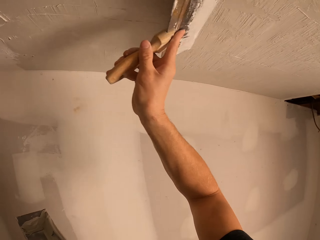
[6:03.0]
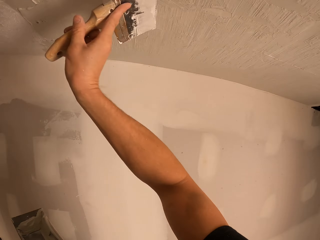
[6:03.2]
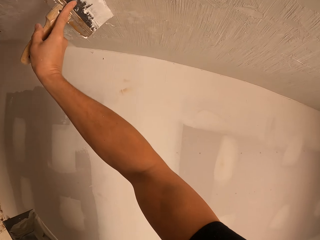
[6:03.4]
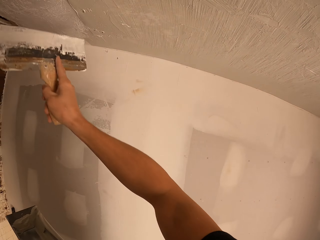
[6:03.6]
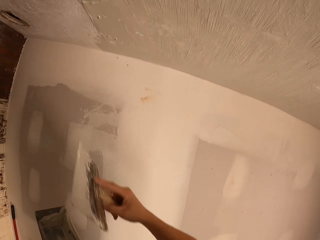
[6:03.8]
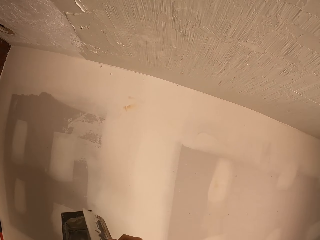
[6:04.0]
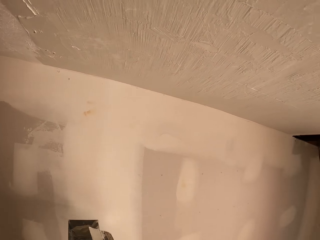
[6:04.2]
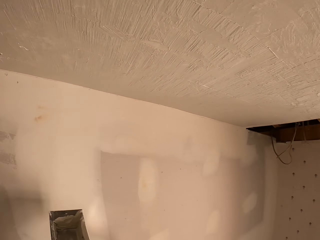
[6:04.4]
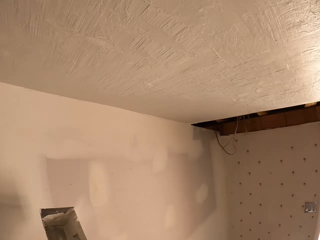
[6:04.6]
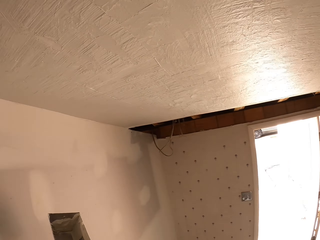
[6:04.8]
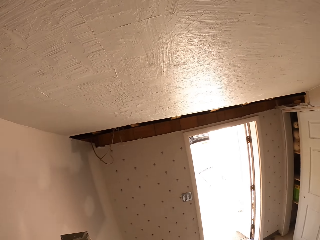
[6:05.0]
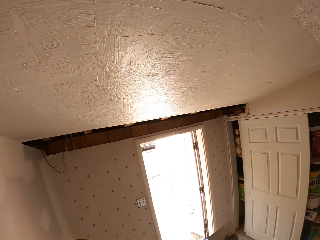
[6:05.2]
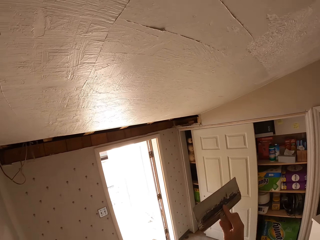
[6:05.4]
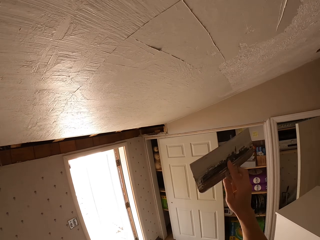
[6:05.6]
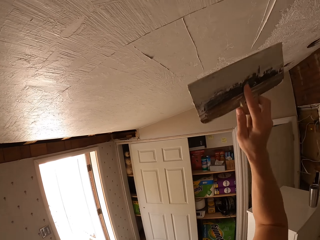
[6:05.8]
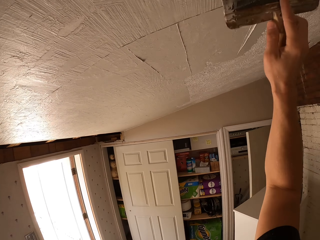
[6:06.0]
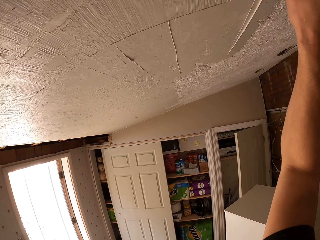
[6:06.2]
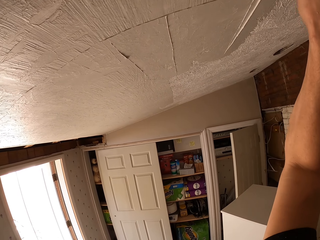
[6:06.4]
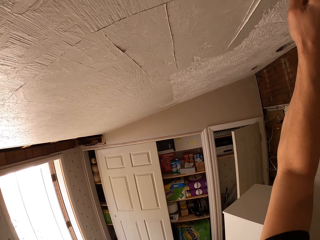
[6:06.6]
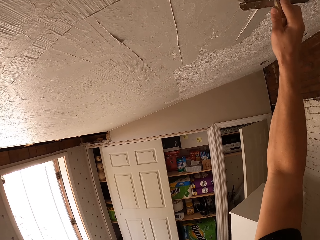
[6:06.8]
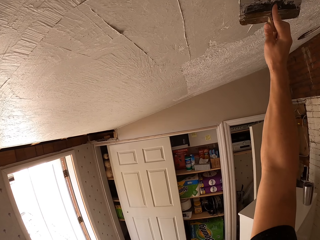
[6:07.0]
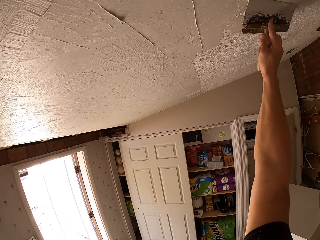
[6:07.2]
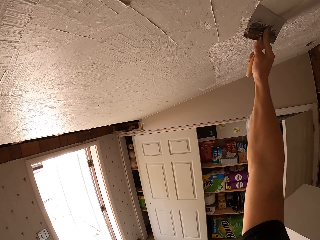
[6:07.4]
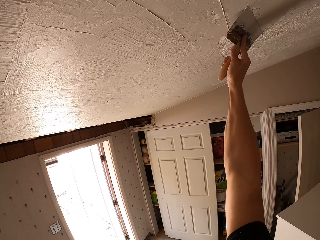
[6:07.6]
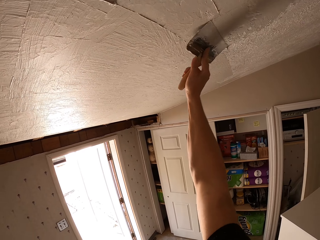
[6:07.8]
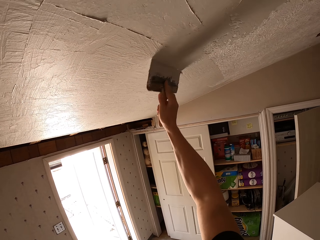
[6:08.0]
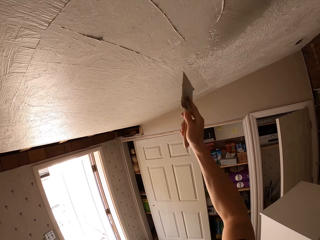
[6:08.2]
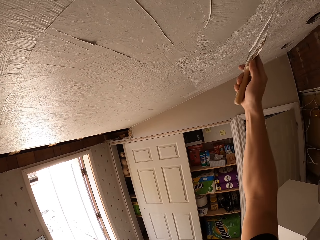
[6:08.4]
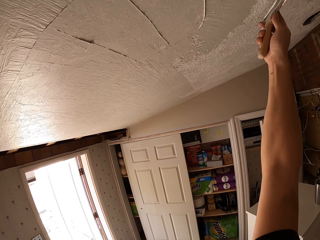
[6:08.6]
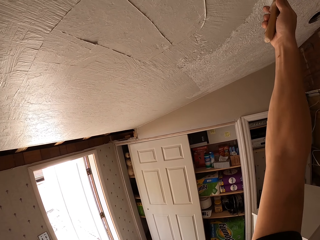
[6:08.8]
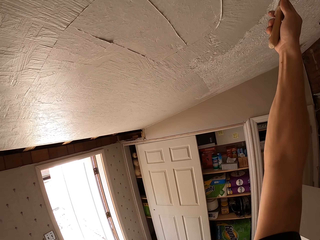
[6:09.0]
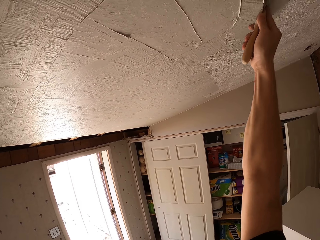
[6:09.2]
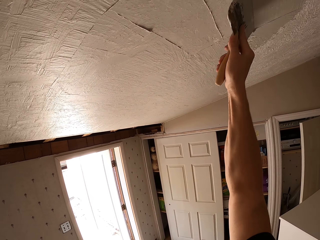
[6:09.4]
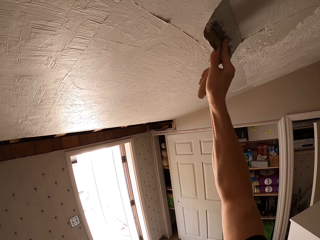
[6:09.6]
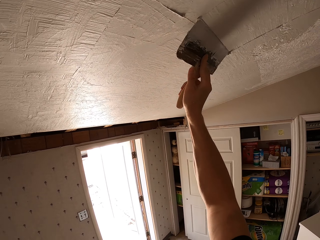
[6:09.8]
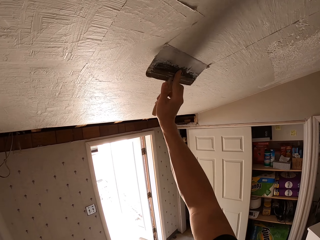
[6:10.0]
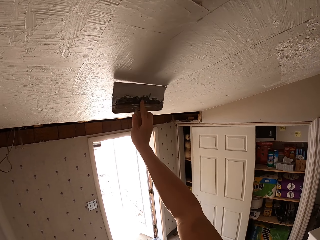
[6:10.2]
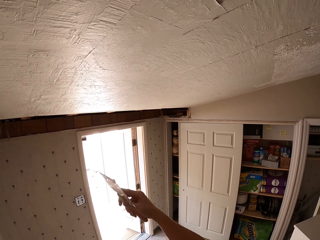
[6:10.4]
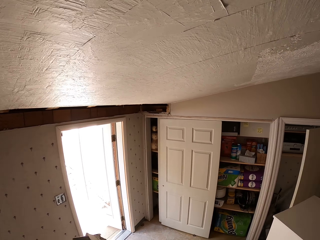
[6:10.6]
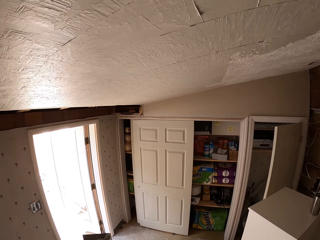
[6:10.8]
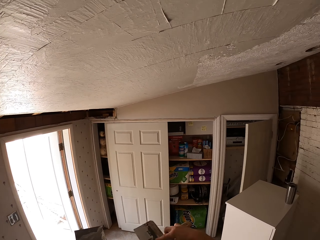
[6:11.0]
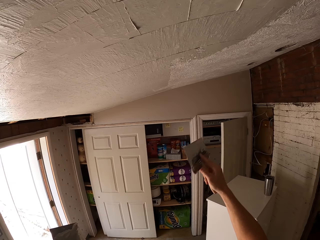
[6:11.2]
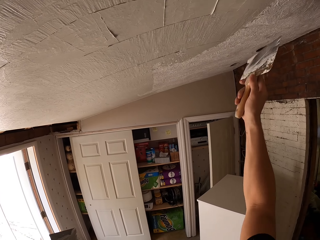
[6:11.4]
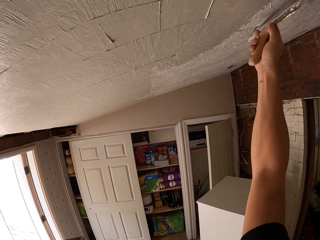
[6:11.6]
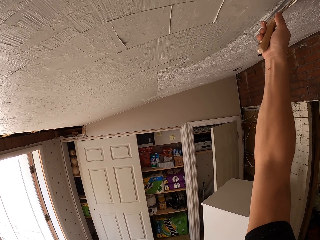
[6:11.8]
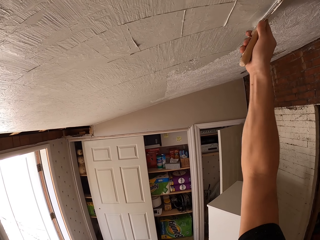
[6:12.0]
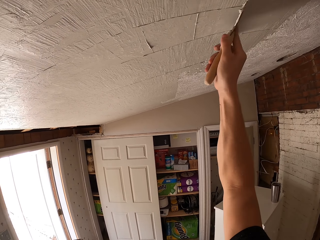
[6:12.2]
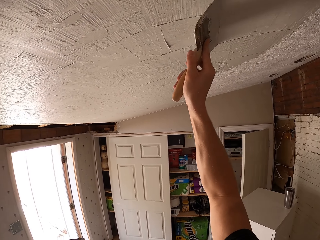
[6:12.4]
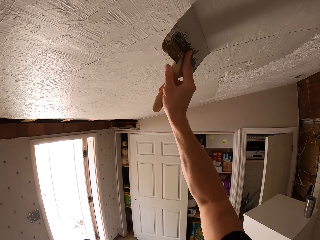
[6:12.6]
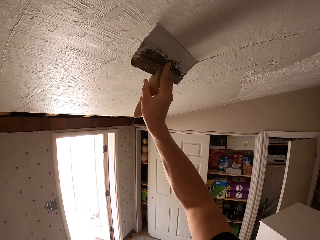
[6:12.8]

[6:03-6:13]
The camera wearer wipes the brush on a container. They paint a wall.

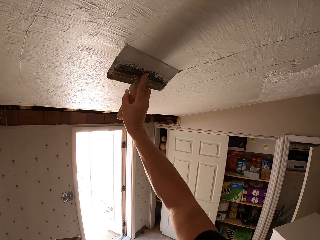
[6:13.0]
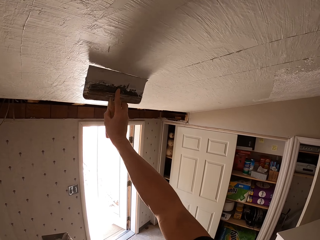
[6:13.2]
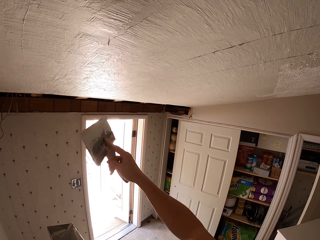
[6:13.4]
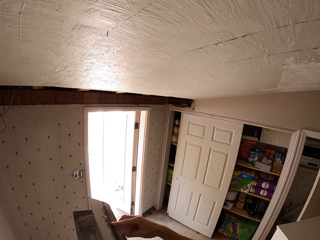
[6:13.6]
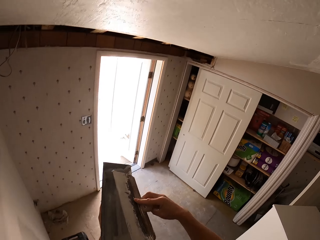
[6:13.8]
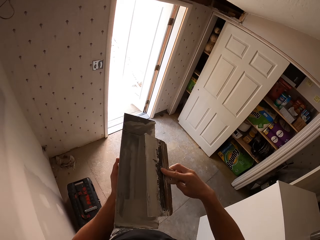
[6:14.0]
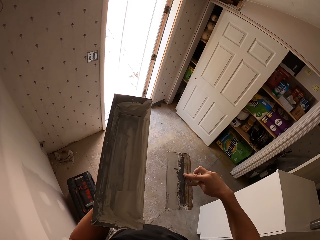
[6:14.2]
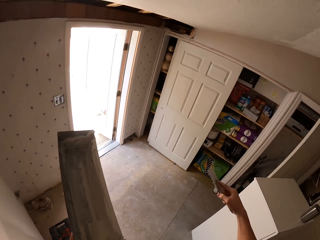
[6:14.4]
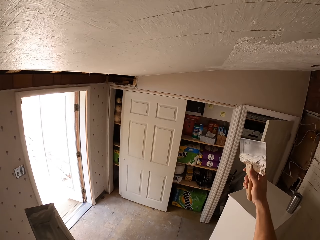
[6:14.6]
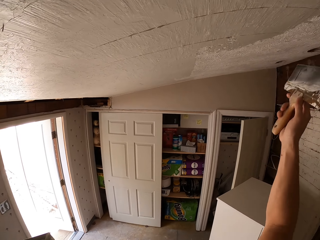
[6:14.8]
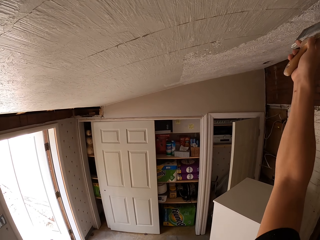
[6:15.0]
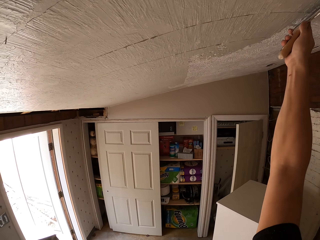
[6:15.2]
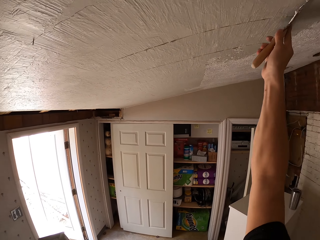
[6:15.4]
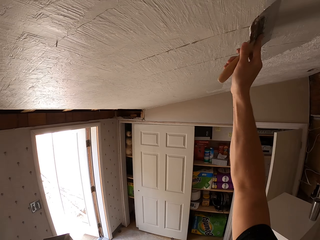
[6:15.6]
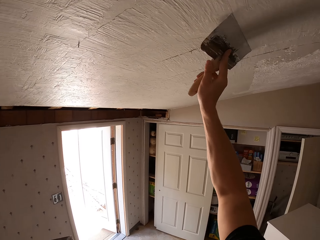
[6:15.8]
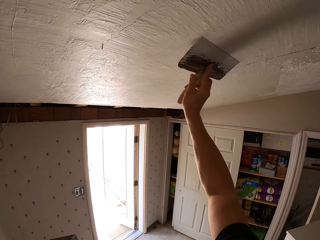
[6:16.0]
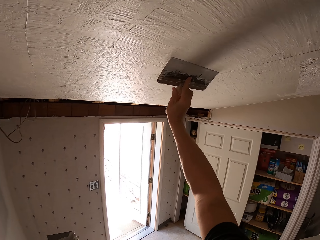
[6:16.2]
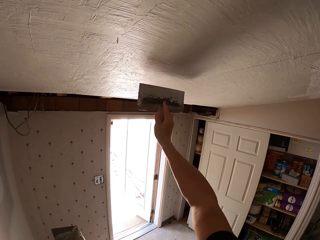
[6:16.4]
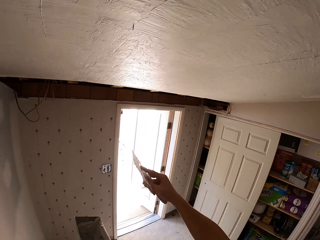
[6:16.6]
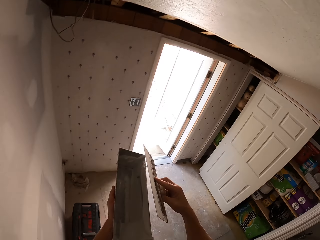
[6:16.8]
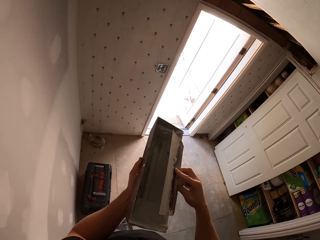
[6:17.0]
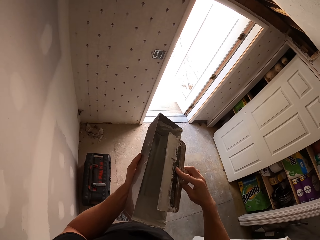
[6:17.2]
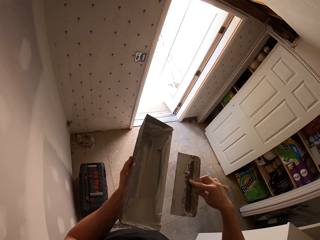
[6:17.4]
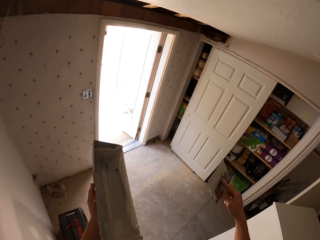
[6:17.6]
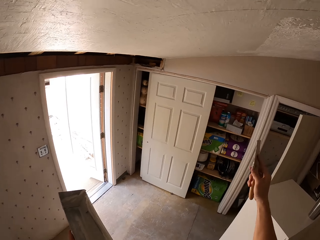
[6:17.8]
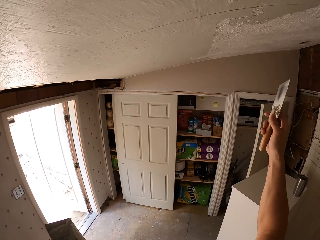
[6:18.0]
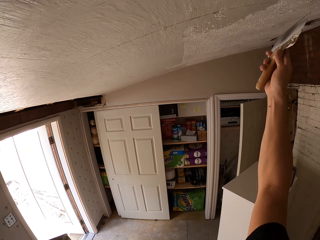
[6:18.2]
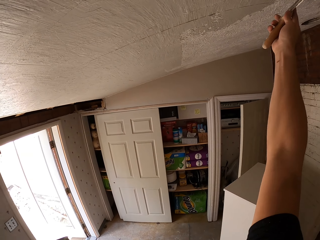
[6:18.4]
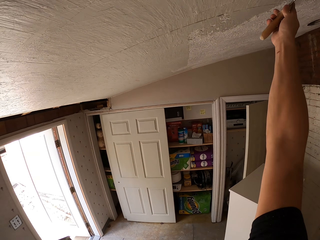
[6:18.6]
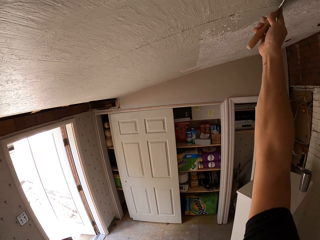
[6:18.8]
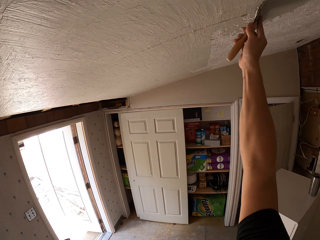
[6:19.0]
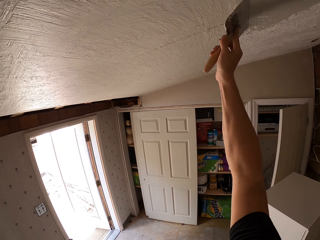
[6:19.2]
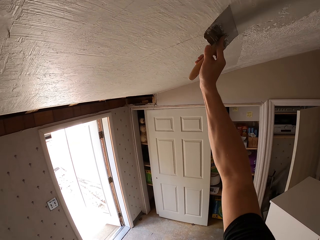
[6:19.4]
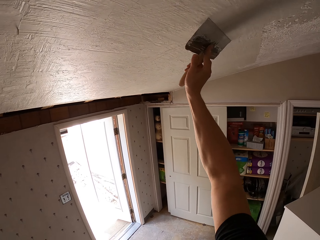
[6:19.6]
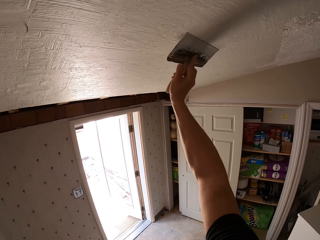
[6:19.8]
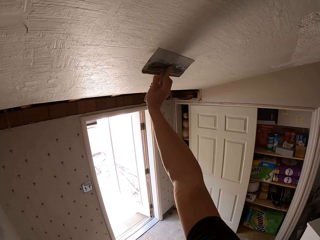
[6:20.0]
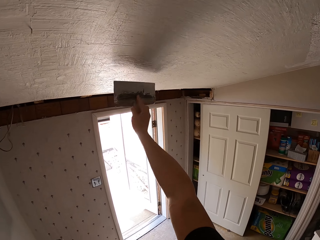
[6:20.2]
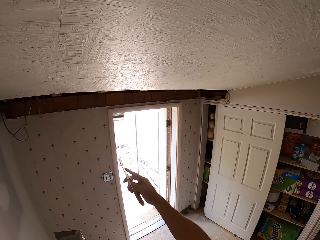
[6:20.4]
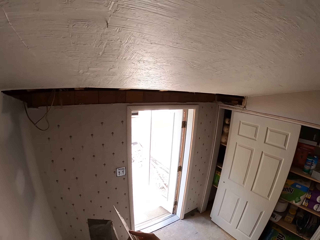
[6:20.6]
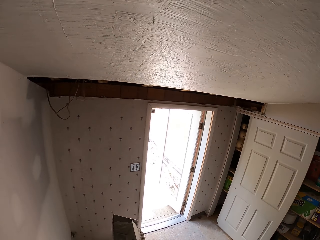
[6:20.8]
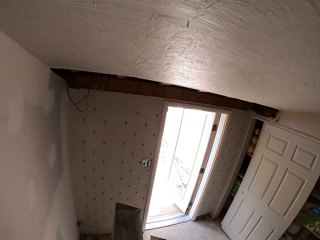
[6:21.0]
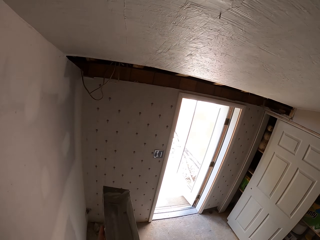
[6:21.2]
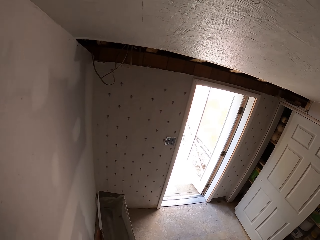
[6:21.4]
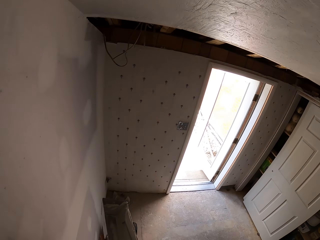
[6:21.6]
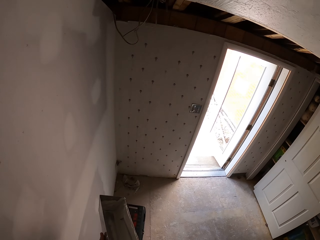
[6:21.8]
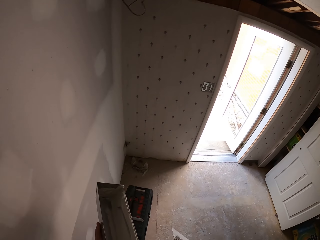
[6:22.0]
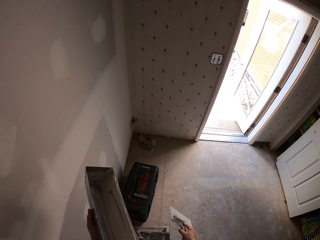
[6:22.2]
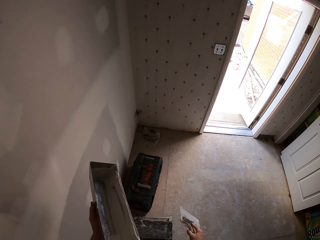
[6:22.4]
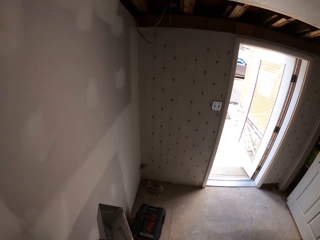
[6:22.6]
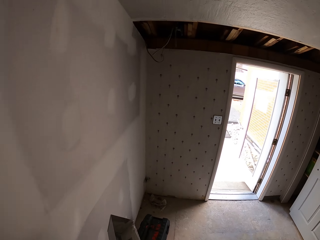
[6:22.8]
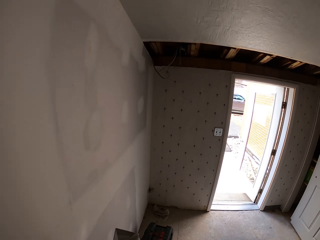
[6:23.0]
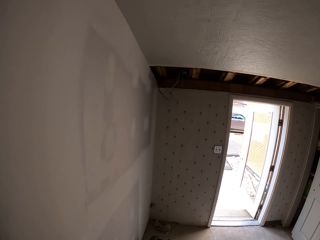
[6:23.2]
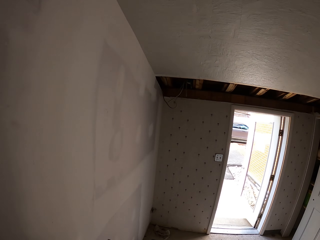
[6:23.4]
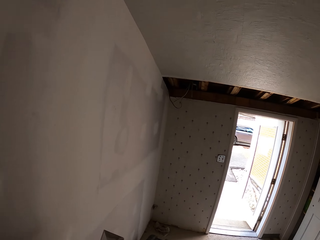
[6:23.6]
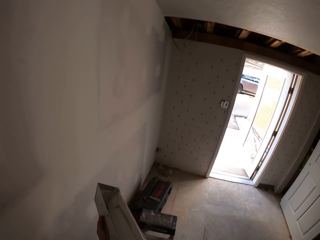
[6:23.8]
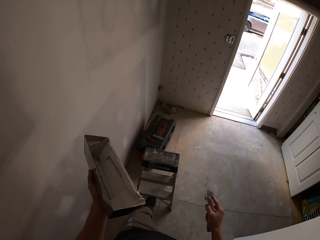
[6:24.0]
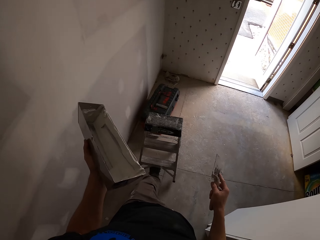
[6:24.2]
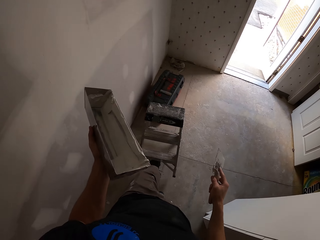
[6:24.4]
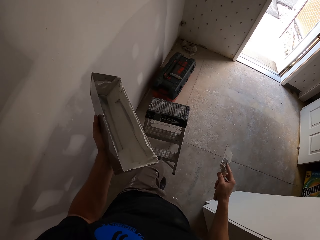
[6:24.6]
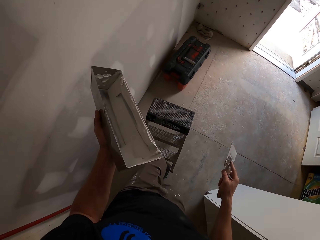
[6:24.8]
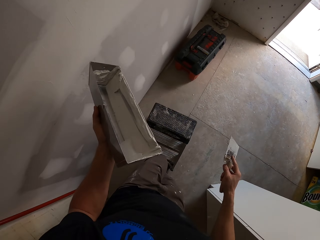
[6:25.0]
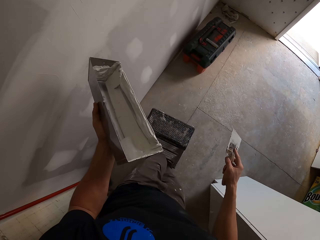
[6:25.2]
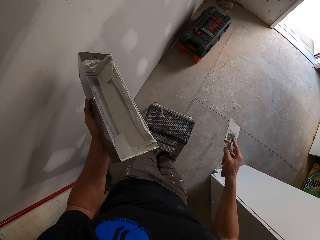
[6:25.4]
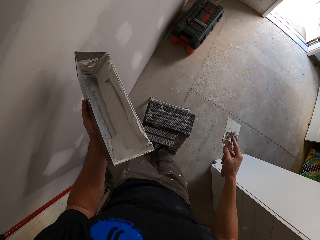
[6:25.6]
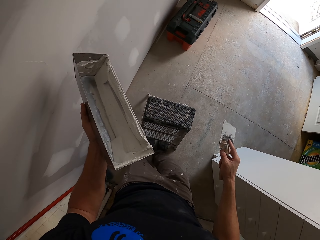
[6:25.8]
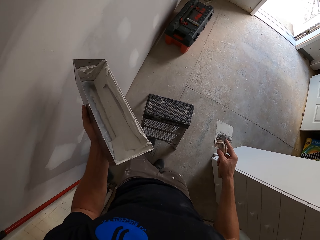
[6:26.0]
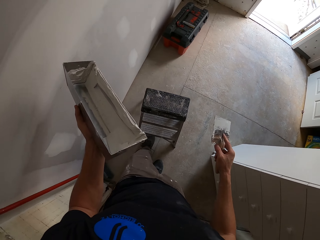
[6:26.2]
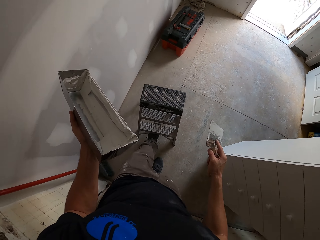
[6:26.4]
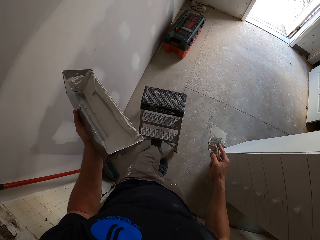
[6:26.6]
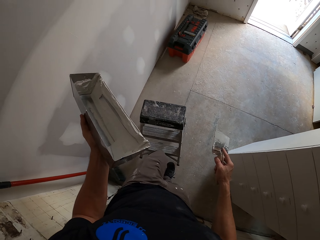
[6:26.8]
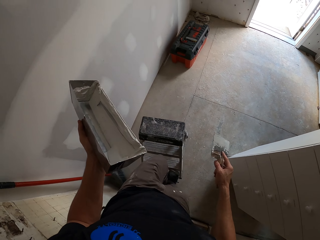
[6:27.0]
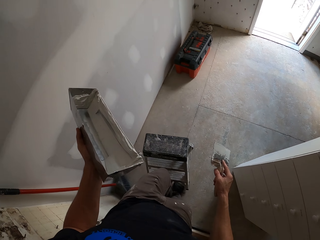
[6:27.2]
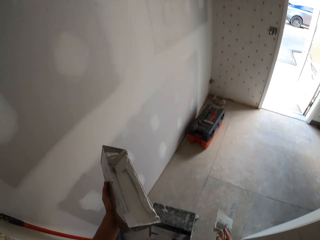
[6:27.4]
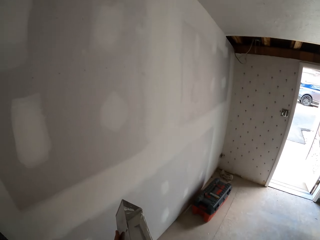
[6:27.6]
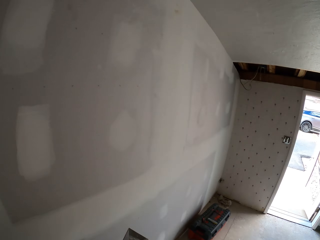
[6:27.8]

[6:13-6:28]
The camera wearer wipes the brush on a container. He paints a wall. He wipes the brush on the container. He paints the wall. He wipes the brush on the container. He pulls a stool with his leg.
